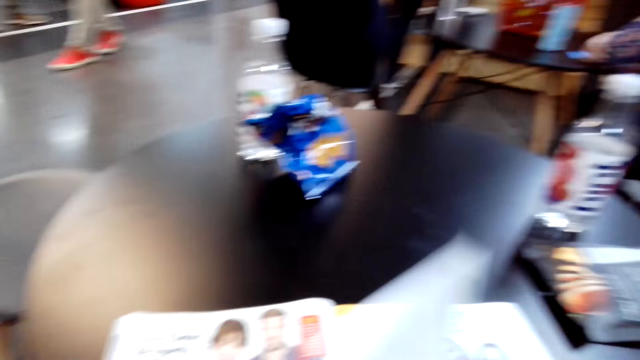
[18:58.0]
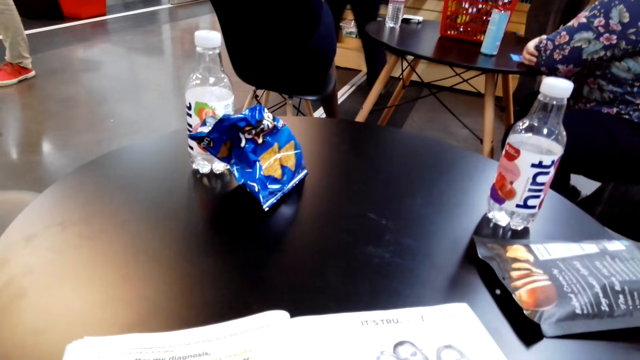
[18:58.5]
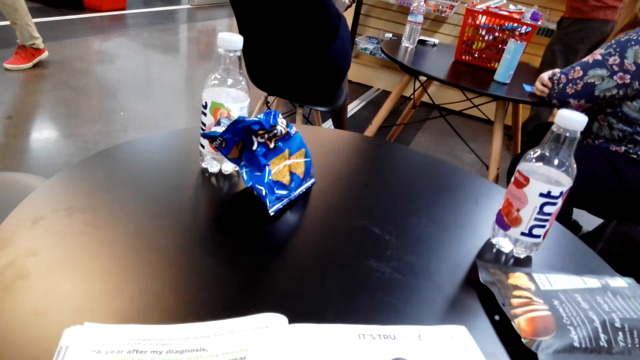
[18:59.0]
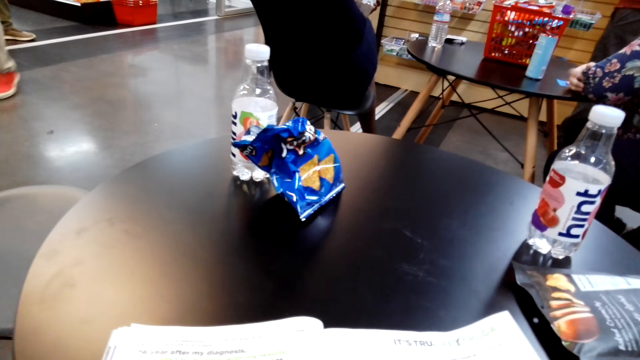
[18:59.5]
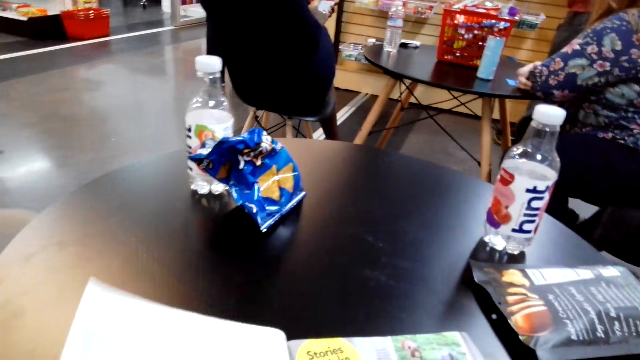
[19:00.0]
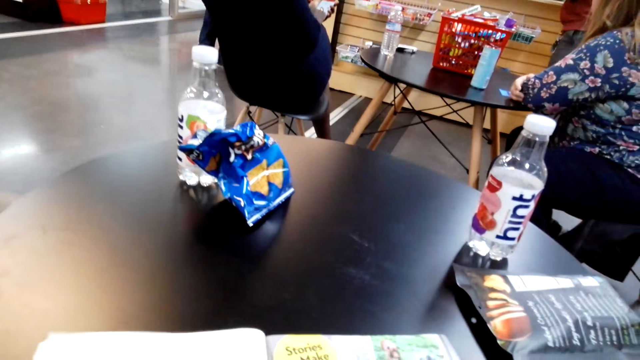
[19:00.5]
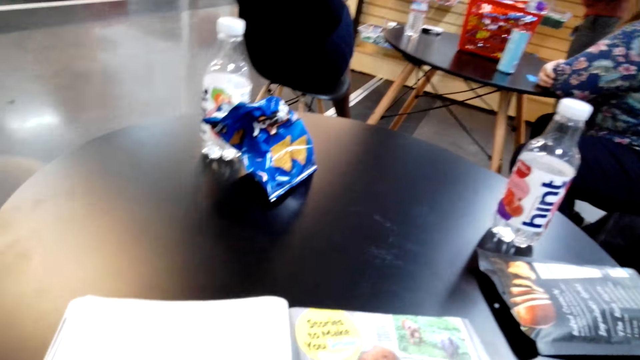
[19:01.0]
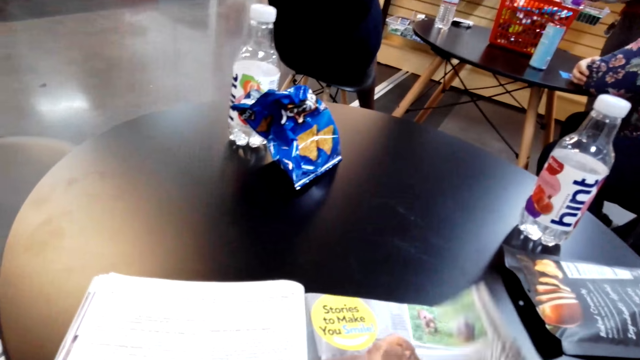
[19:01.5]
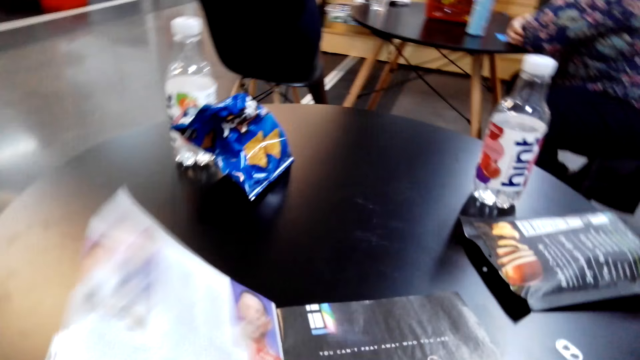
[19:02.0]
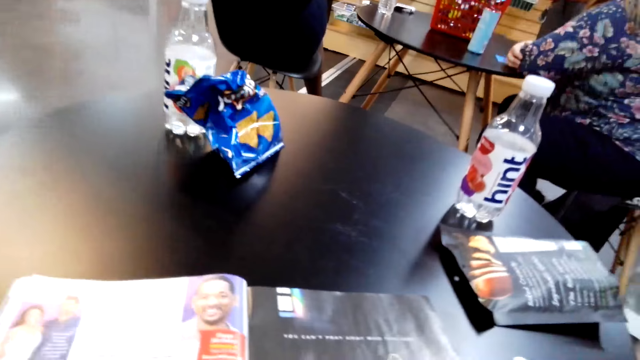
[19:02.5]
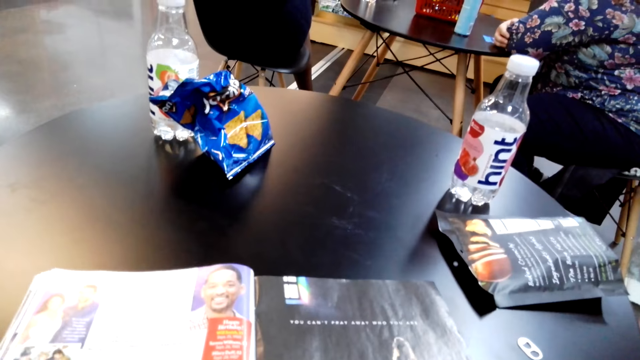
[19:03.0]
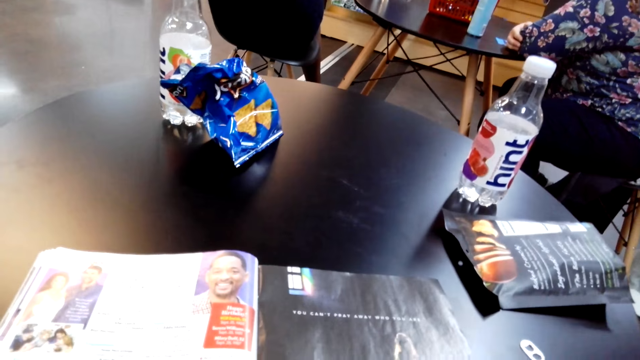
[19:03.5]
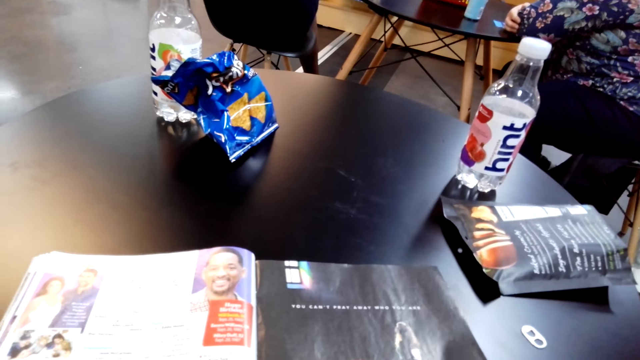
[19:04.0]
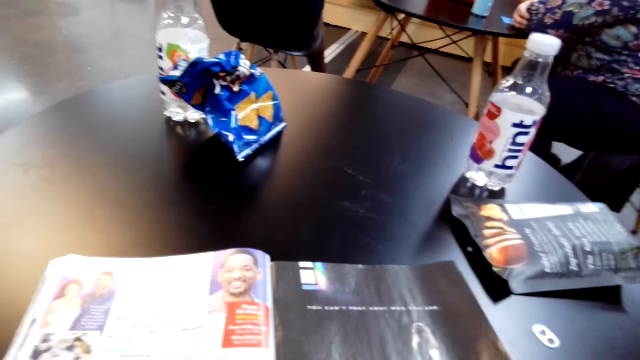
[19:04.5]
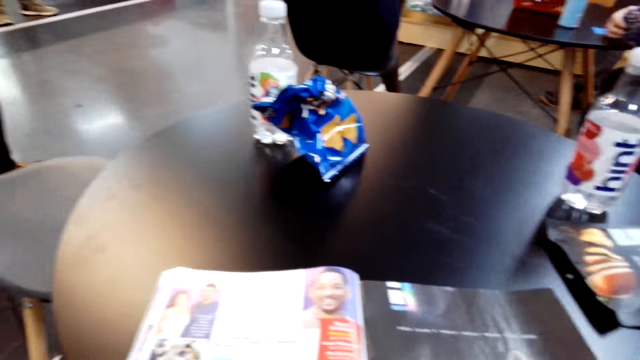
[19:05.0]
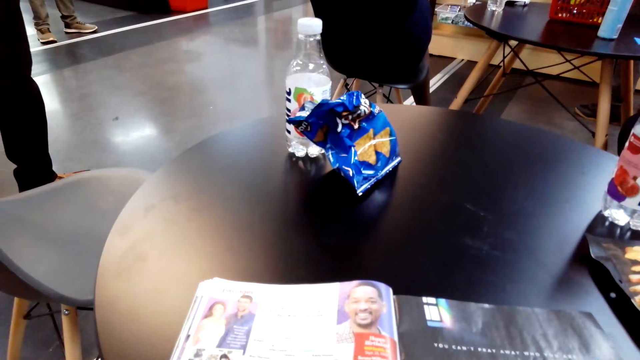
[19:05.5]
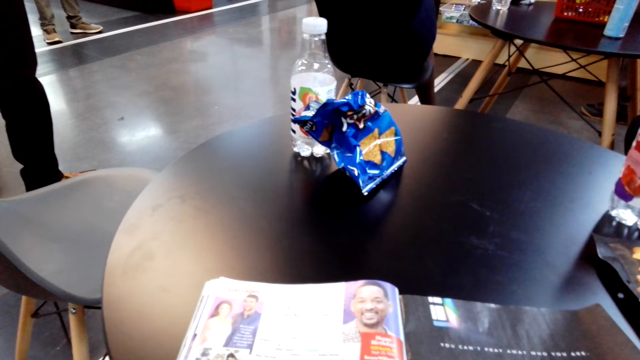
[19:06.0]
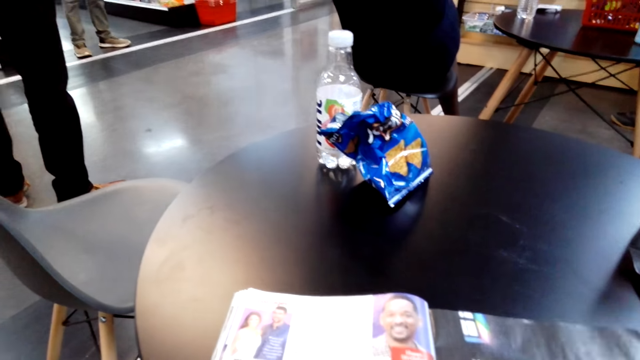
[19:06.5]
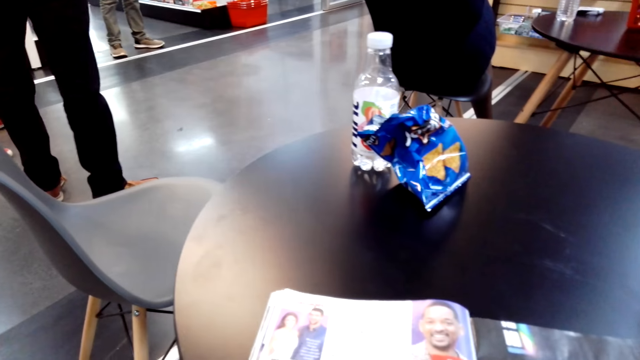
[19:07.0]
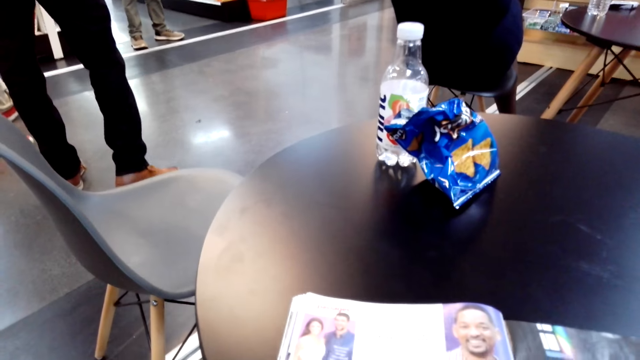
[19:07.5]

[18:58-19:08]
The camera wearer turns a page of a magazine. They turn a page of the magazine repeatedly. They read a book.

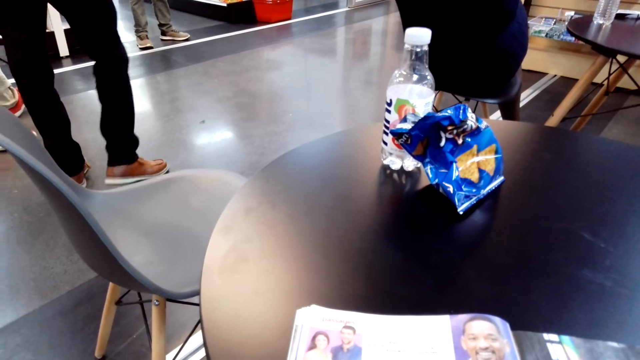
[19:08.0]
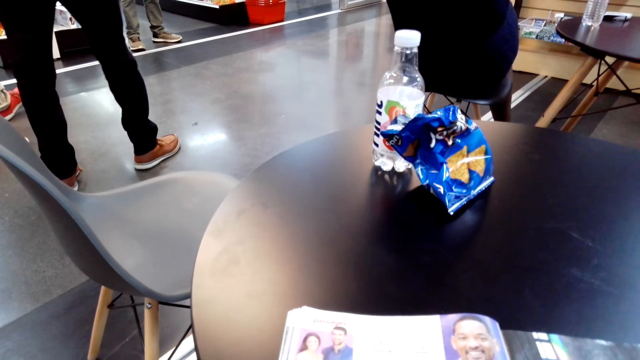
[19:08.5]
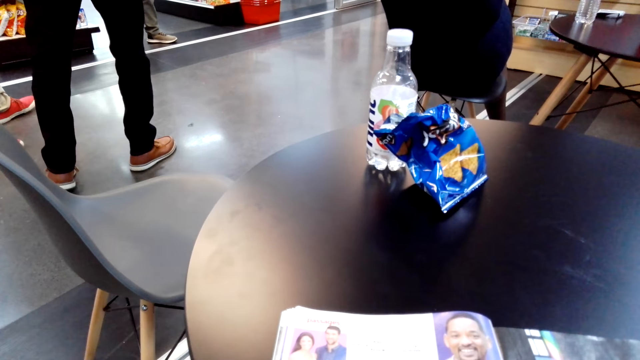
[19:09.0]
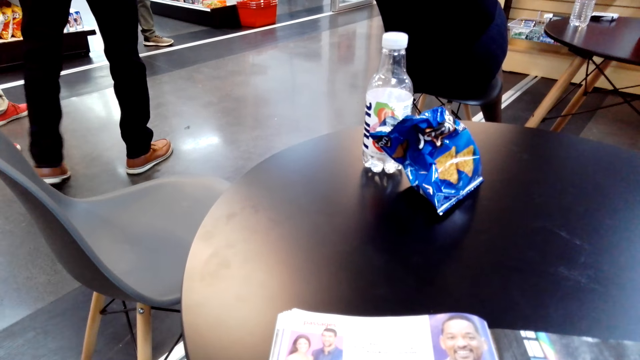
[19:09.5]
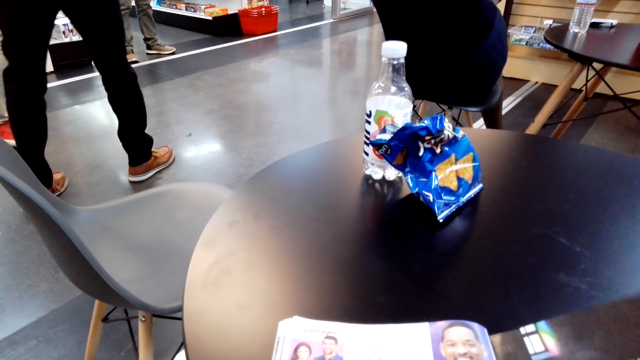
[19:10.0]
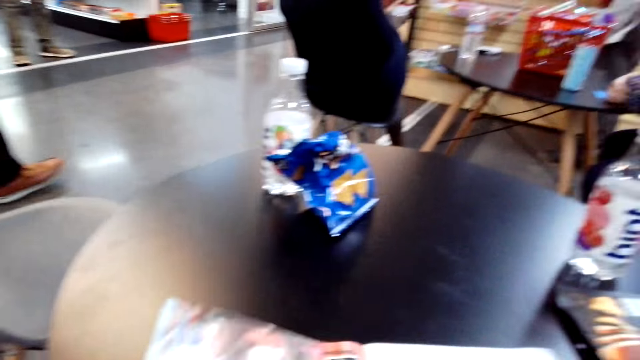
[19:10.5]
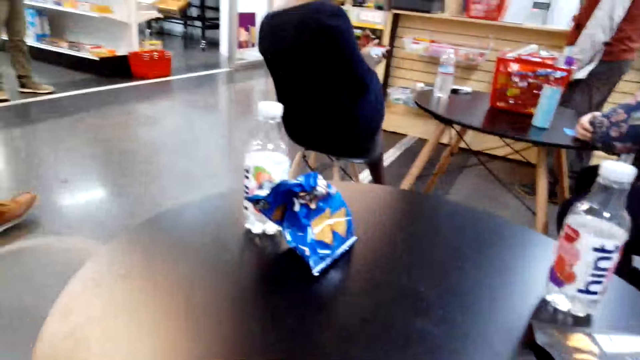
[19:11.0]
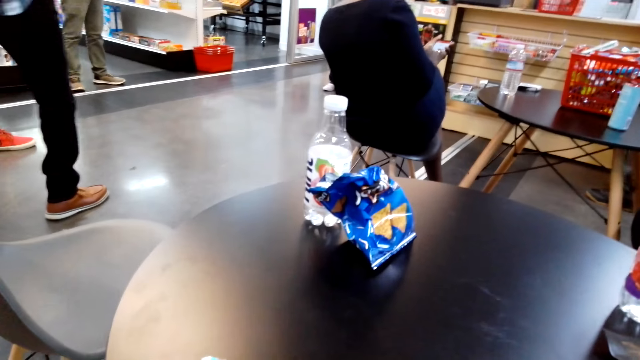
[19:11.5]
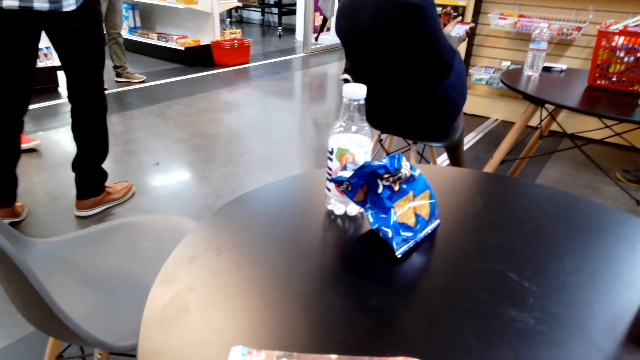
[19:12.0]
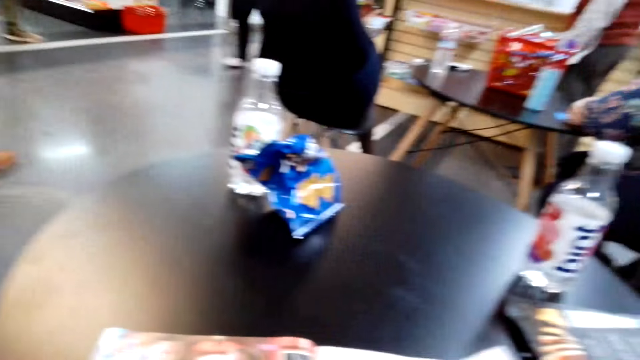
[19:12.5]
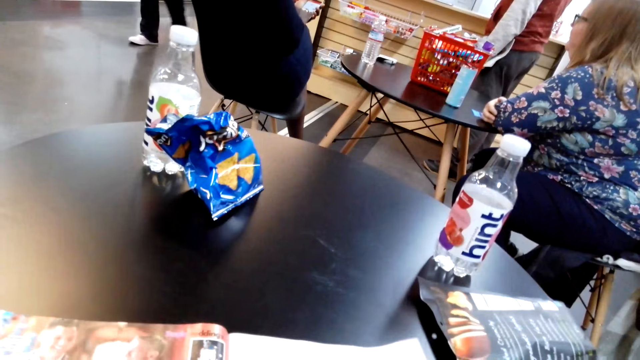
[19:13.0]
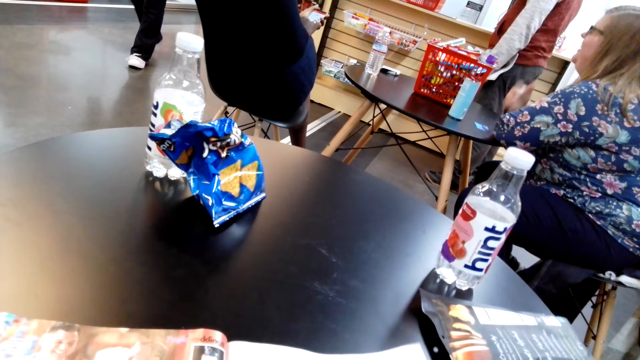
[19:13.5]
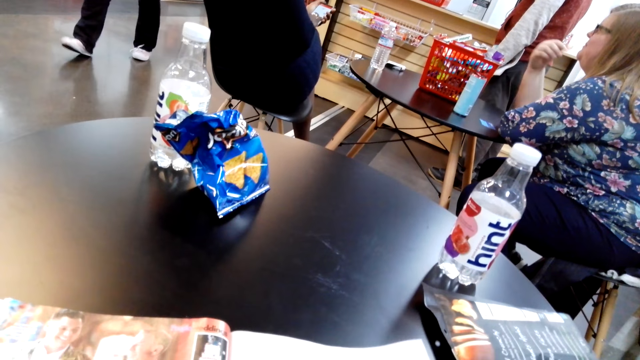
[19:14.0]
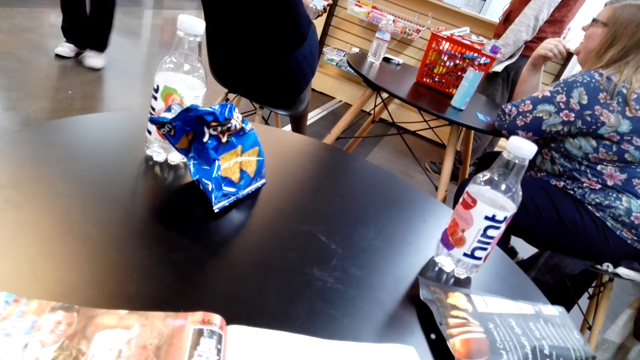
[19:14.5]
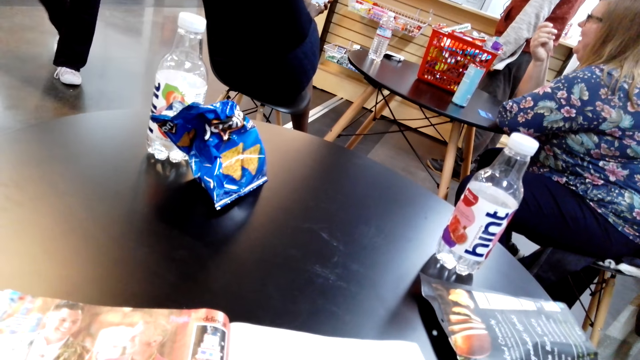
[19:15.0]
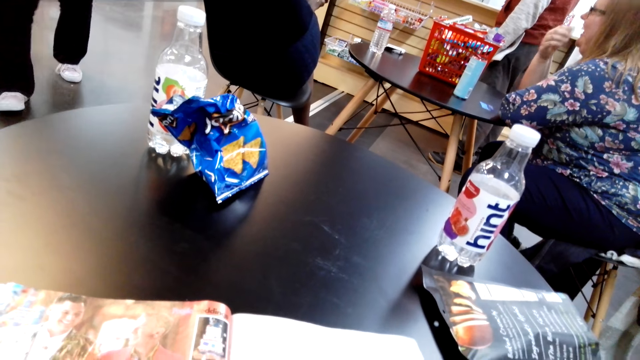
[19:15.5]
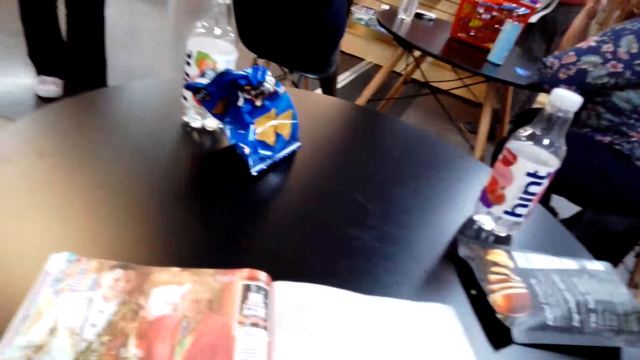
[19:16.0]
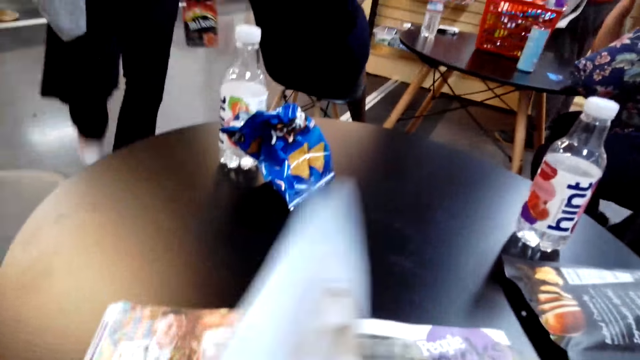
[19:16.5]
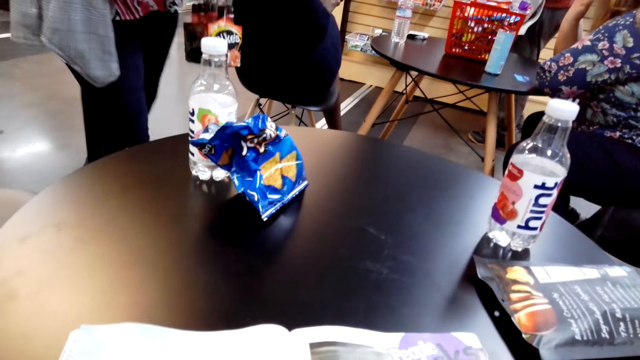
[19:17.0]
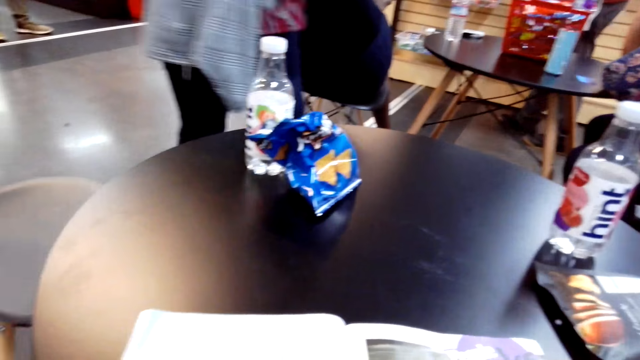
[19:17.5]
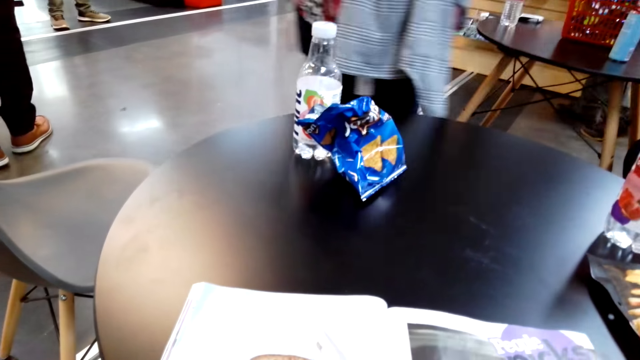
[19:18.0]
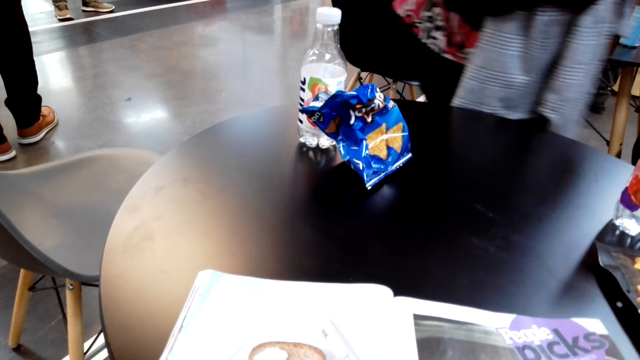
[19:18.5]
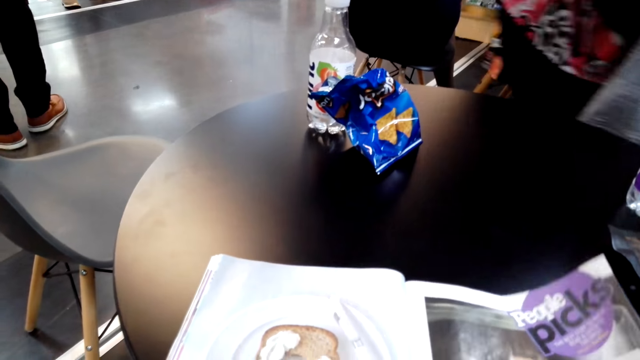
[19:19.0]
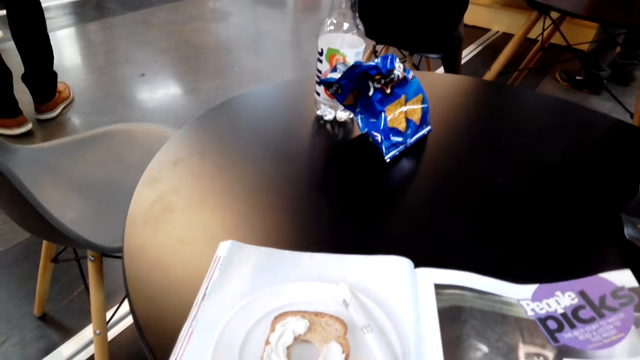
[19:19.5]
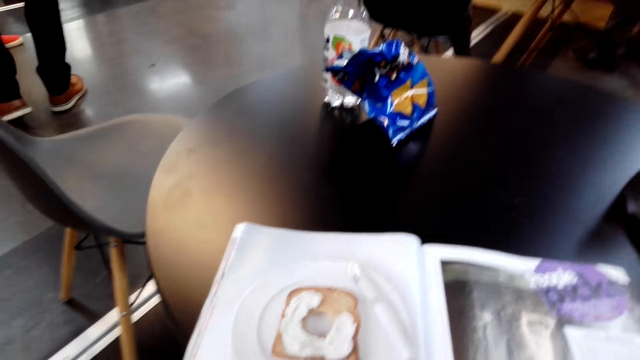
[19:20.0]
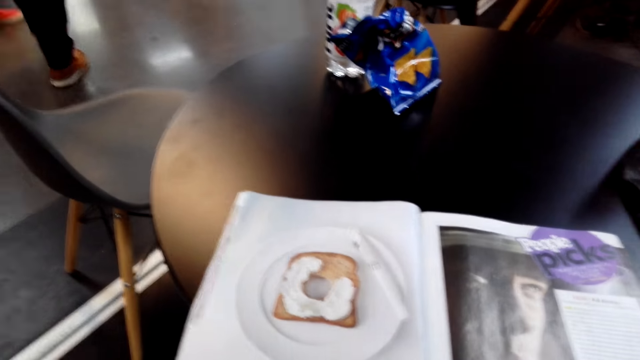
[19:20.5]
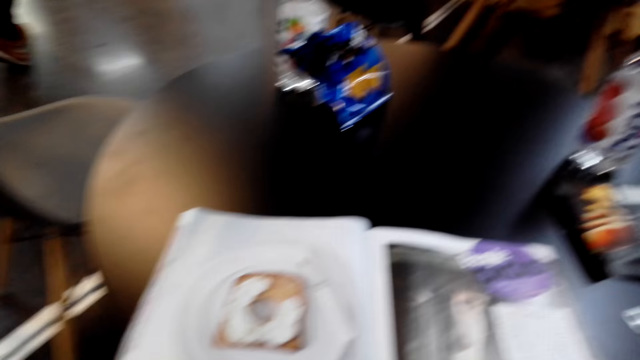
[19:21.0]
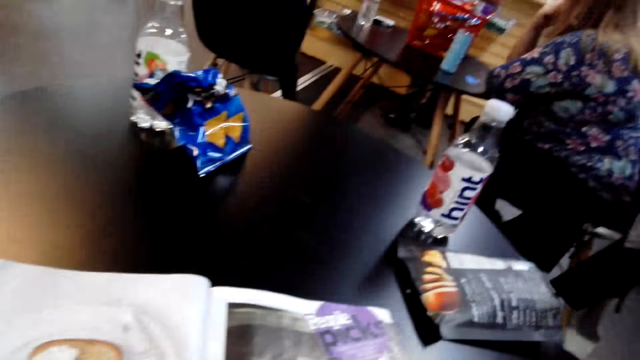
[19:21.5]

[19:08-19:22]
The camera wearer turns a page of a magazine. A person points her hand. The person moves her right hand. Another woman walks around the store. The camera wearer reads a book. They turn a paper. They read the book.
